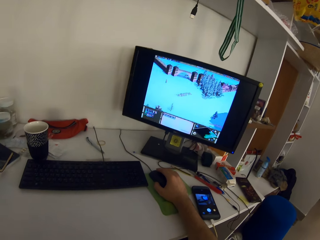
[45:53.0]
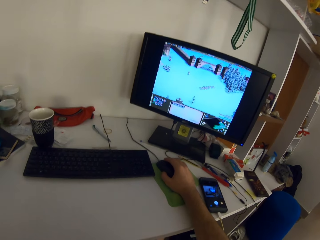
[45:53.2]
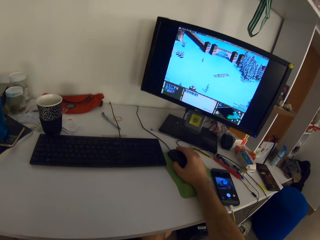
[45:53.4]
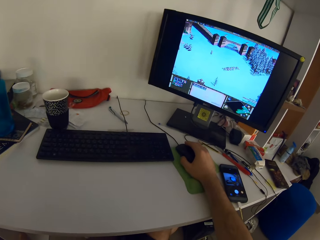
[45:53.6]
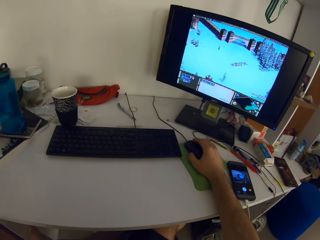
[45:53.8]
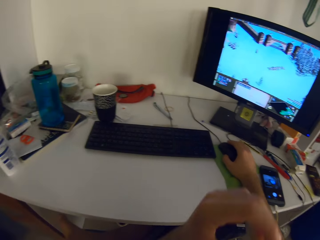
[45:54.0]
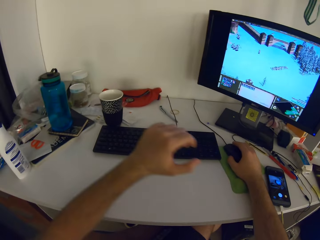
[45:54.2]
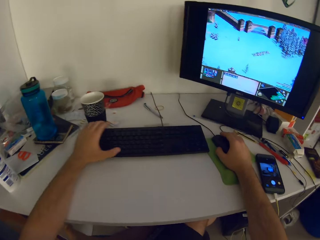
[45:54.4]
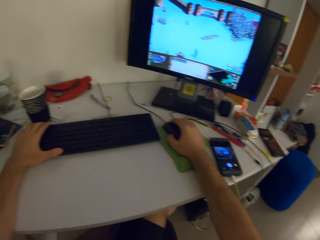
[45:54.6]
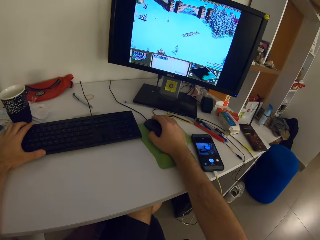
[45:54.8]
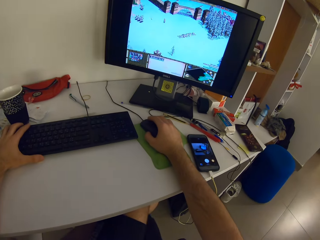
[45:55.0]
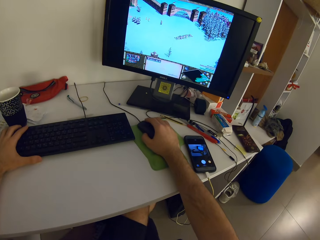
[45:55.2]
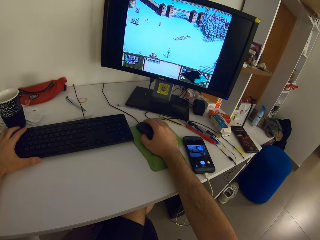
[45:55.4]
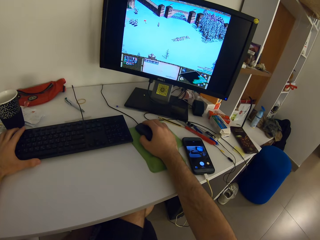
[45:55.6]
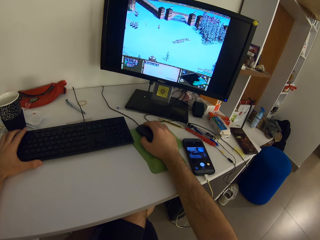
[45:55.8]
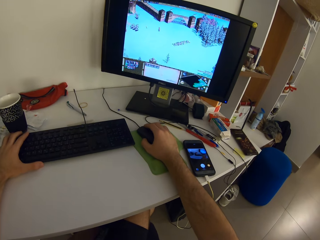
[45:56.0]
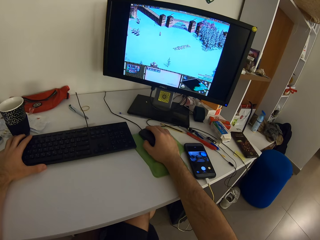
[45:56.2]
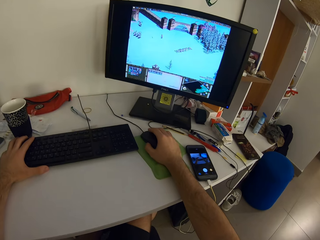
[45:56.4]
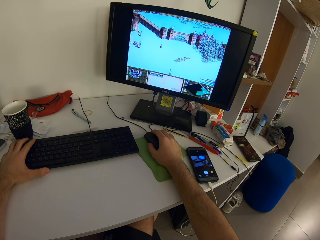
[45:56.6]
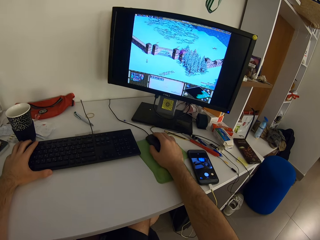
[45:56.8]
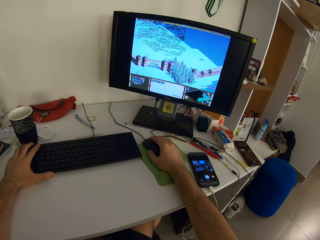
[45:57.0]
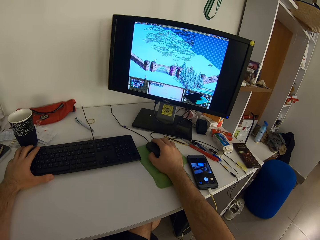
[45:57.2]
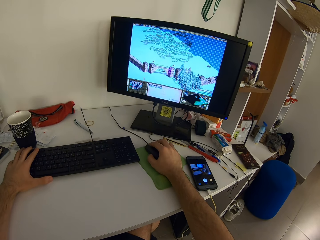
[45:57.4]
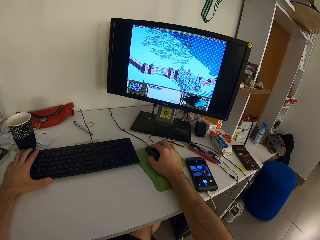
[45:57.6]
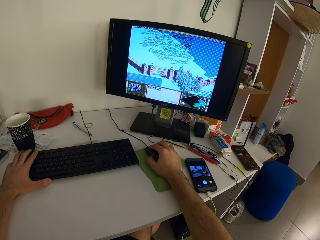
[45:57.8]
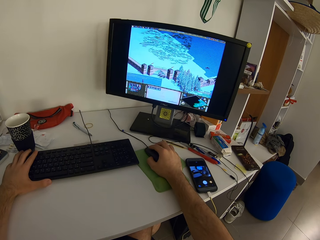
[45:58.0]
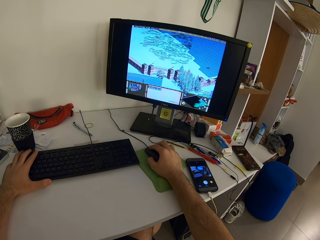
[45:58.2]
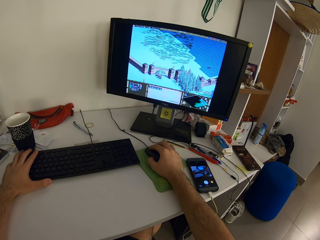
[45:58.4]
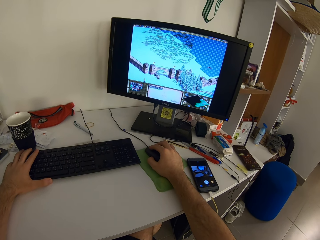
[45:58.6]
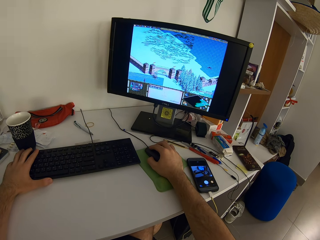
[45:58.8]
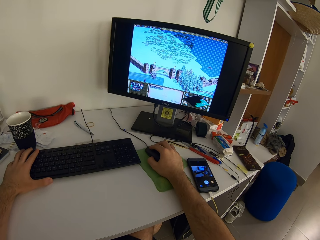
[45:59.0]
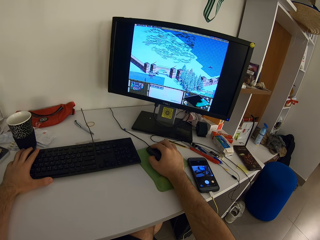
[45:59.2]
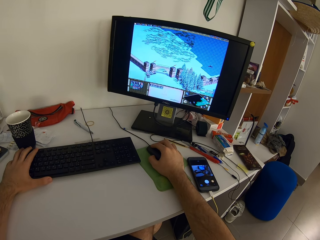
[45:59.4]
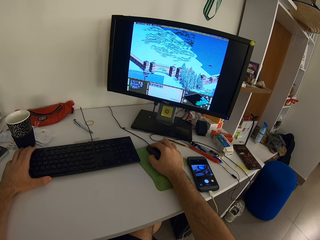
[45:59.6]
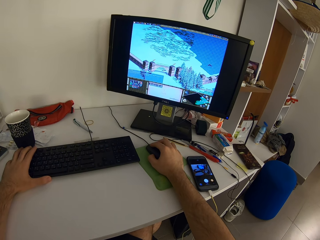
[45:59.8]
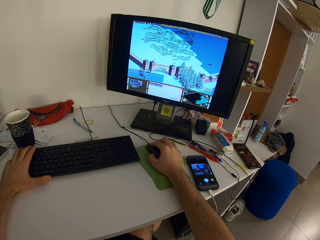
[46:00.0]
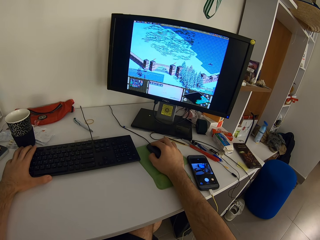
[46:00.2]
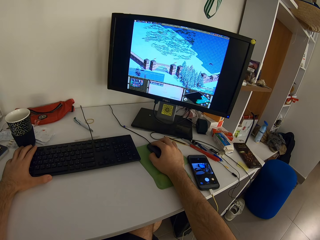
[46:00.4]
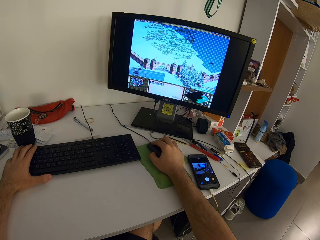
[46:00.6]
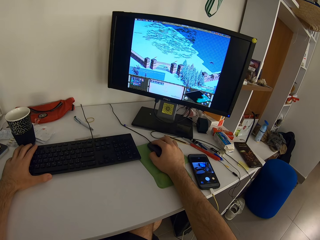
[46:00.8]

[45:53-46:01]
The camera wearer holds the keyboard. He presses the keyboard with his left hand.

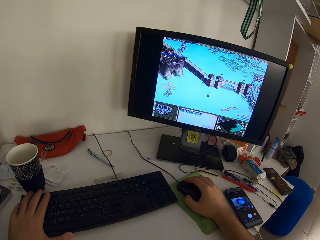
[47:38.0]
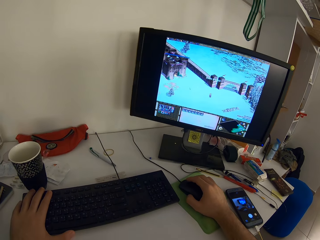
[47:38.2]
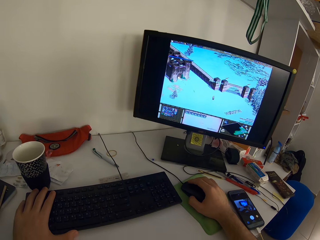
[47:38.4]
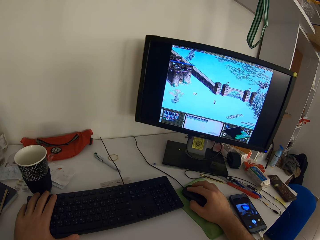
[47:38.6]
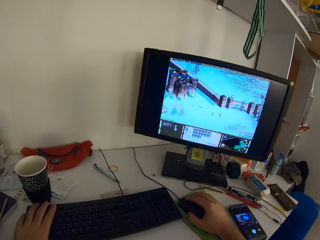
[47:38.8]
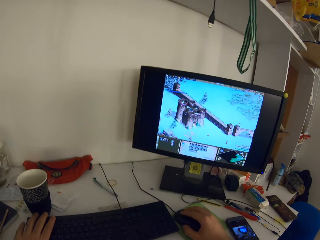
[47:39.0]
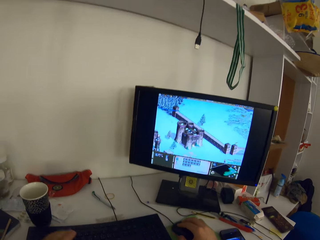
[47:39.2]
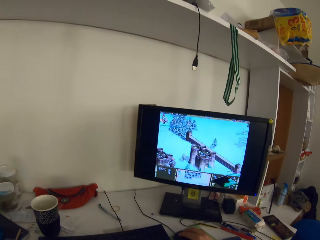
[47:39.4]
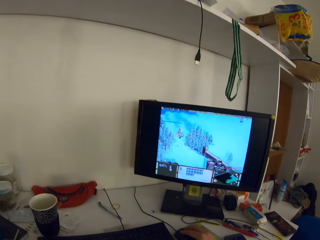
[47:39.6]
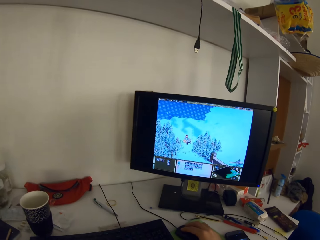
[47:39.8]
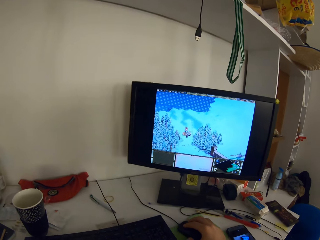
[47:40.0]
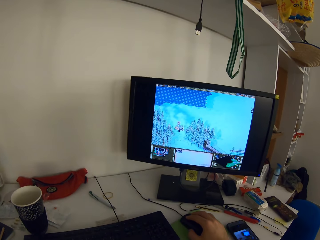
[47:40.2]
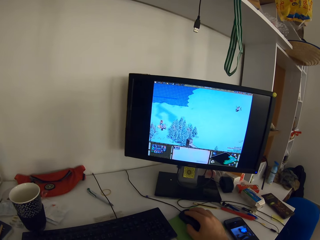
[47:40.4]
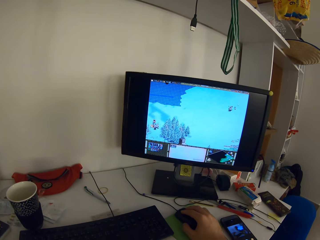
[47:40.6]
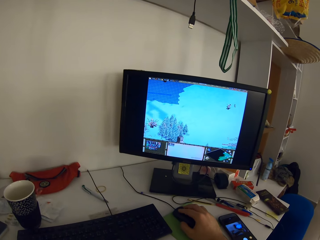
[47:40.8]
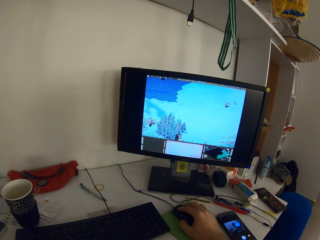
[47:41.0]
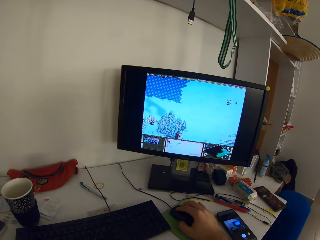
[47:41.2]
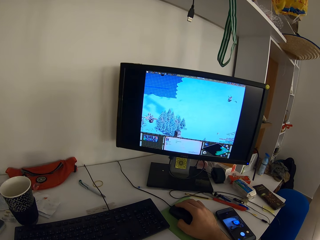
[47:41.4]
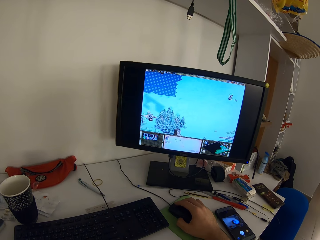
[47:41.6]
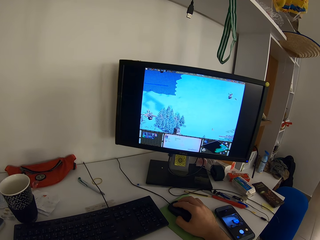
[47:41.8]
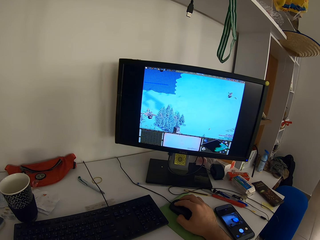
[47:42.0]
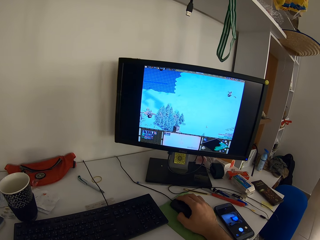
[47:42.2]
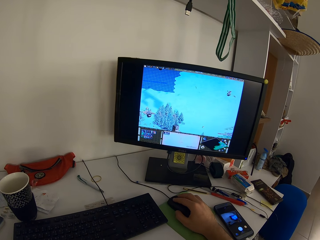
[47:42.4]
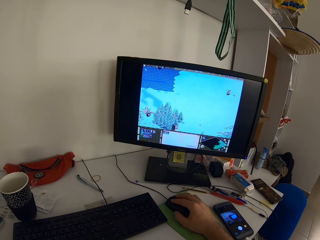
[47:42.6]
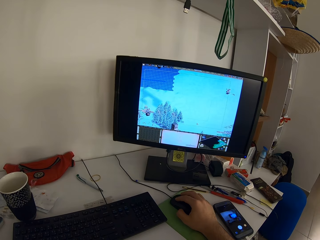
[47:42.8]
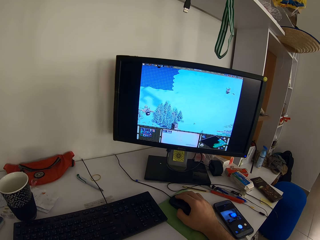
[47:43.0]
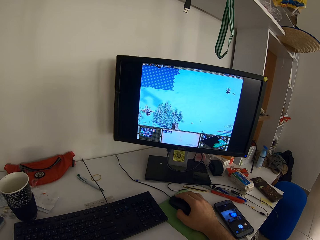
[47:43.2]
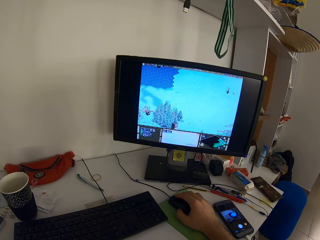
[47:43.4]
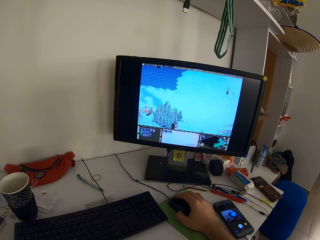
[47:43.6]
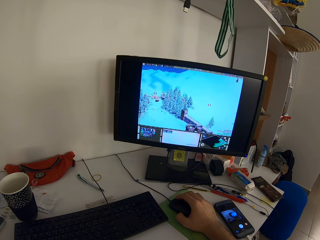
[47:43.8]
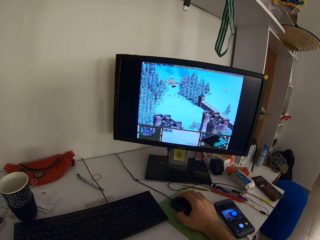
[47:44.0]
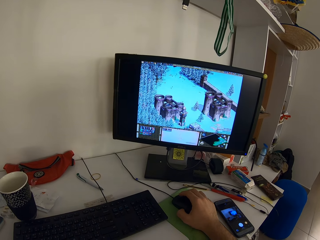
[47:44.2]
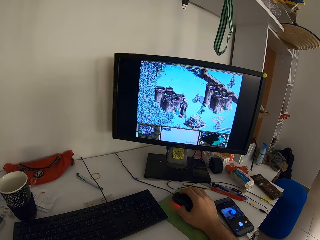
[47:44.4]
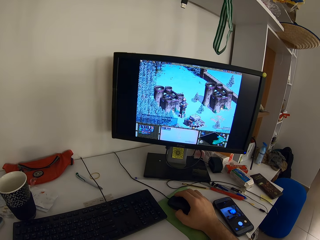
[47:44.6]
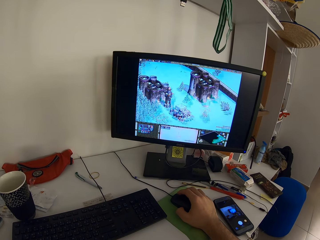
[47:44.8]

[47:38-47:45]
The camera wearer removes his hand from the keyboard.

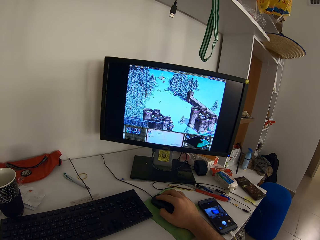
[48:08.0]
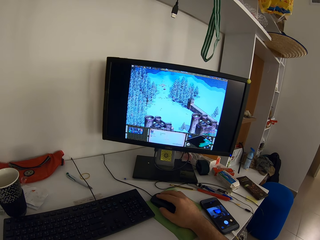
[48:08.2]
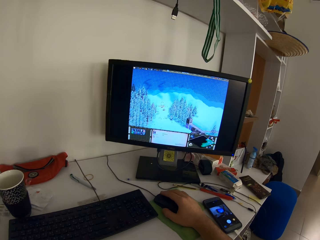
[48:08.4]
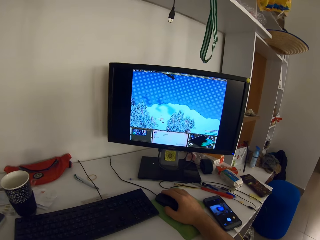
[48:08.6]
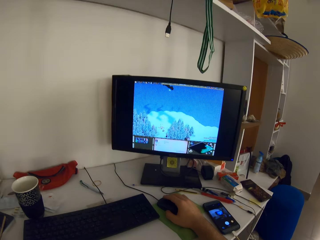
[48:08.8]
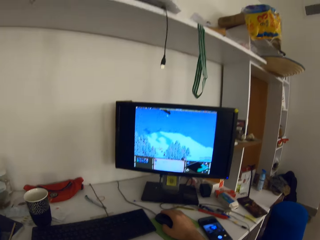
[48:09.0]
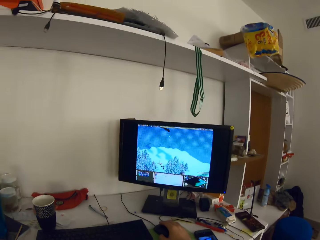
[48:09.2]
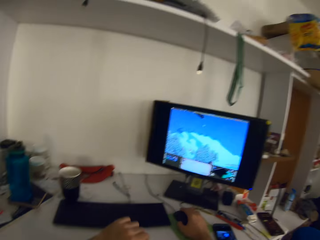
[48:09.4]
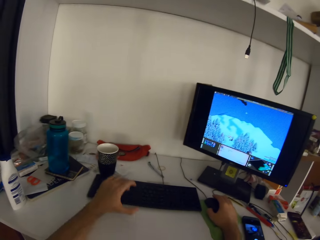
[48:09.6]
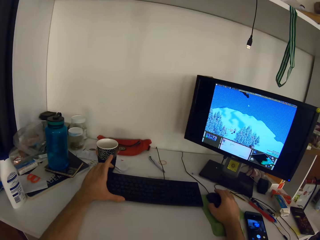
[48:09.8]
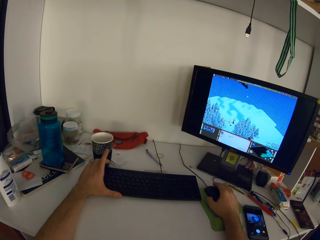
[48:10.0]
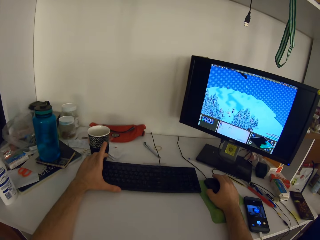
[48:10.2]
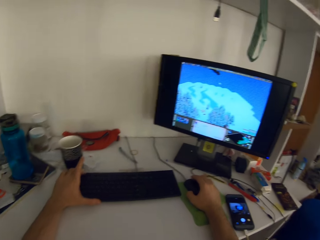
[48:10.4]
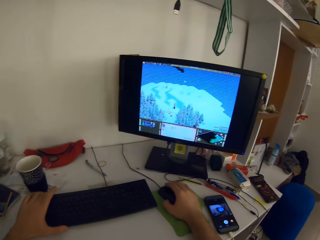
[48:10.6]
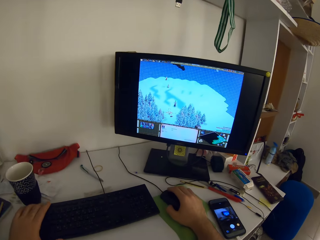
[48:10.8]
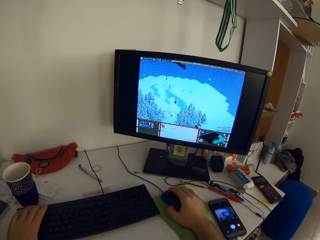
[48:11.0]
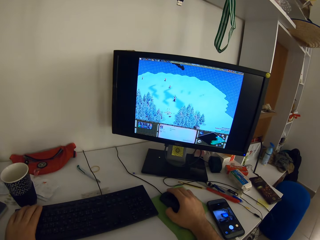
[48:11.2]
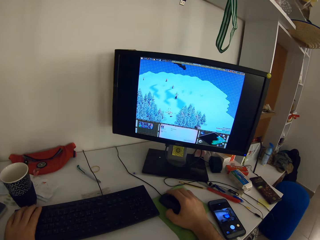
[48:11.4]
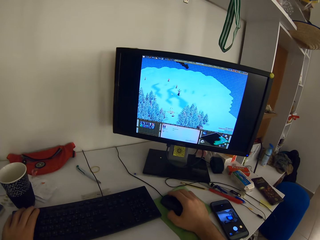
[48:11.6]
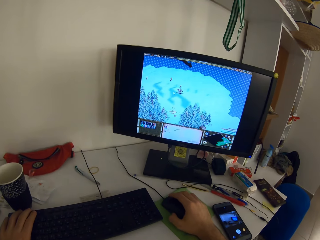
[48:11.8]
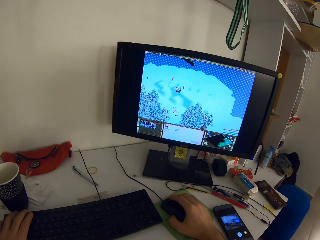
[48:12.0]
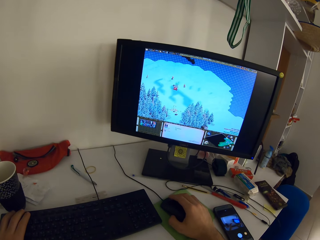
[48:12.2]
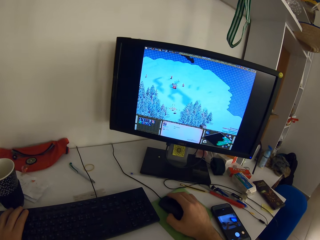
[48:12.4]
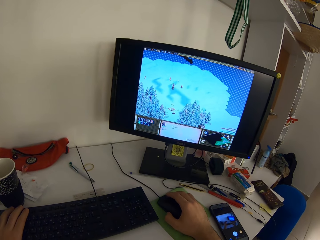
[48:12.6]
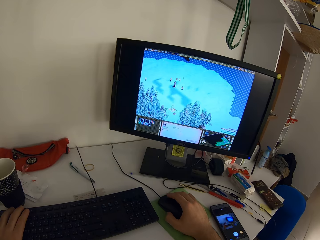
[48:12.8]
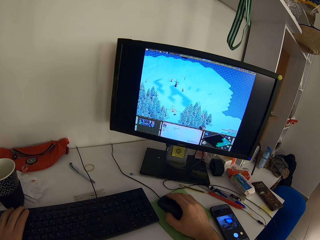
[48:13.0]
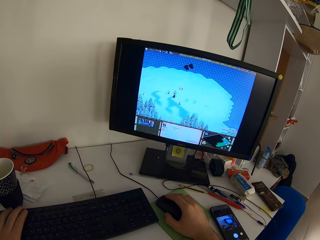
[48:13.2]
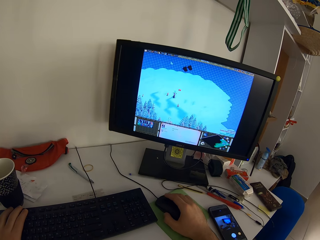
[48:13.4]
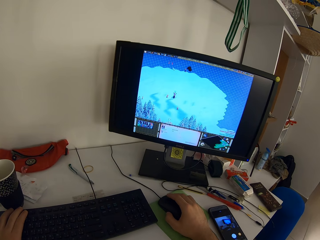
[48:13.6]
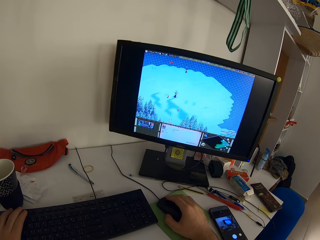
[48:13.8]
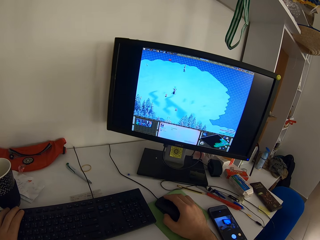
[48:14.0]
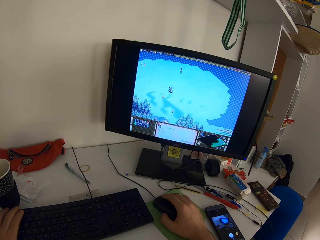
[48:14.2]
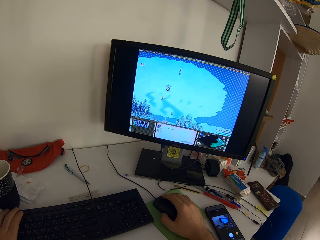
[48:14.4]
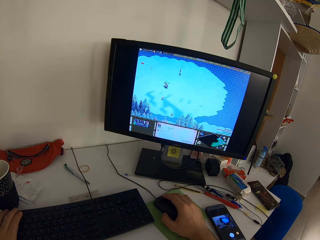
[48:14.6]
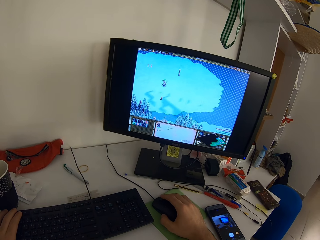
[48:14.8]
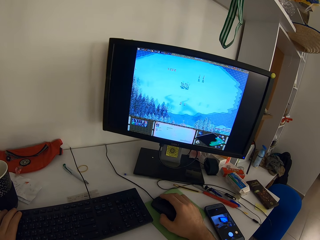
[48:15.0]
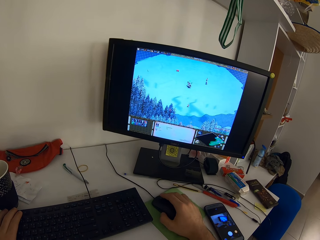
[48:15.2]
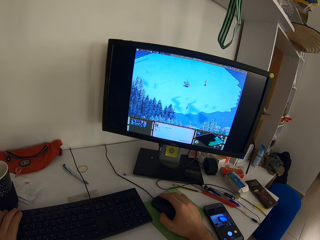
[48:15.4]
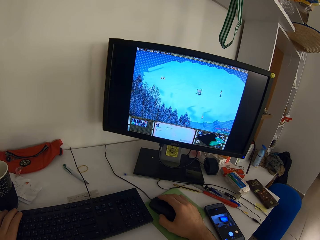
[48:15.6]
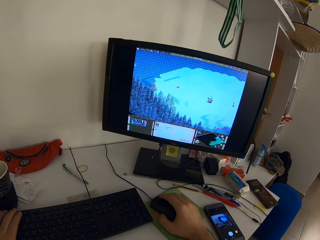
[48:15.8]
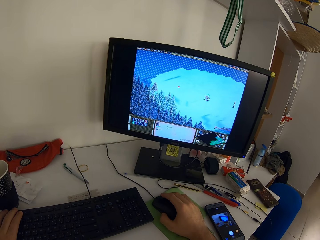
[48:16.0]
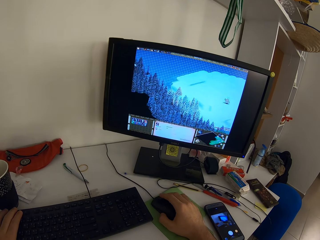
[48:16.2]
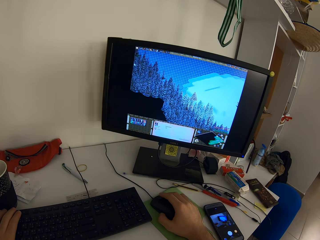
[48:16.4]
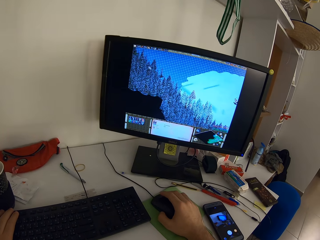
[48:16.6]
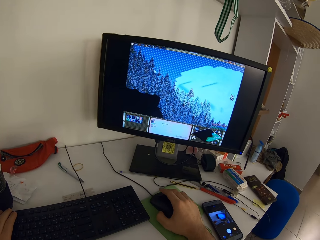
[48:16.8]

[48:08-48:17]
The camera wearer holds the keyboard.
